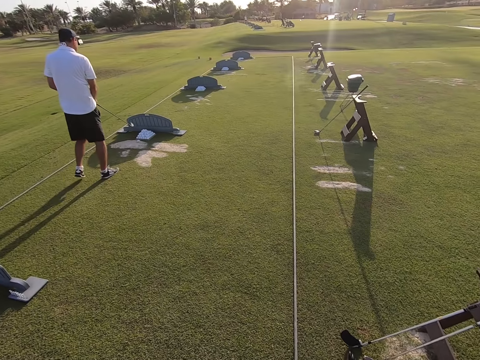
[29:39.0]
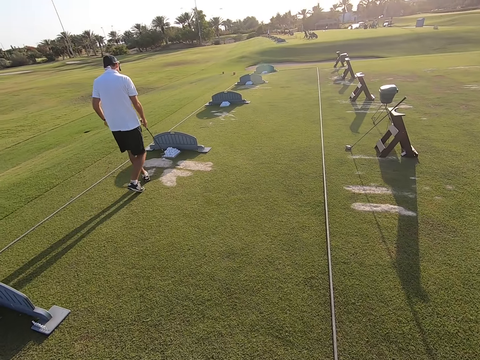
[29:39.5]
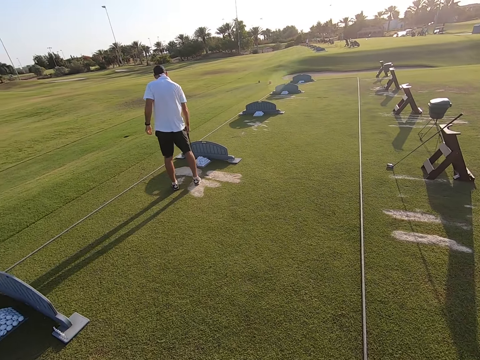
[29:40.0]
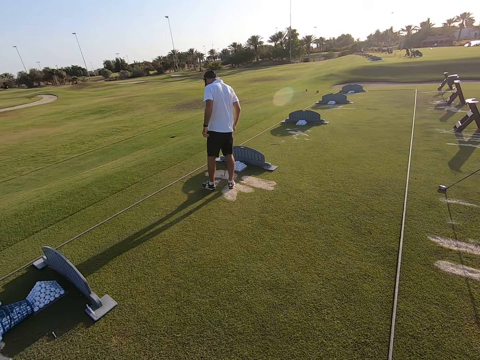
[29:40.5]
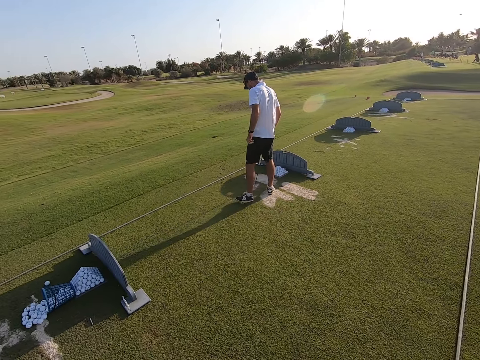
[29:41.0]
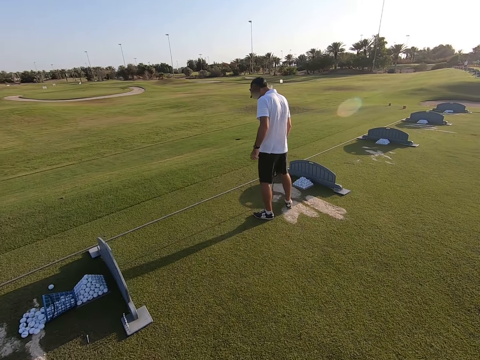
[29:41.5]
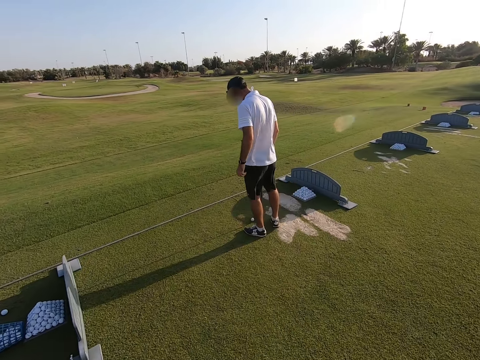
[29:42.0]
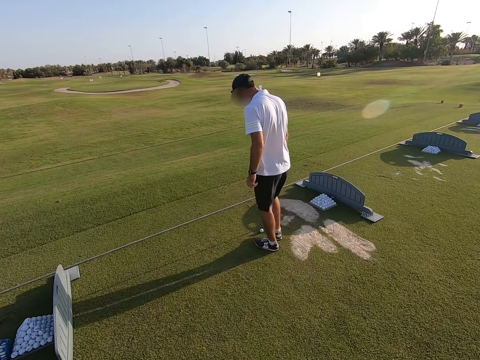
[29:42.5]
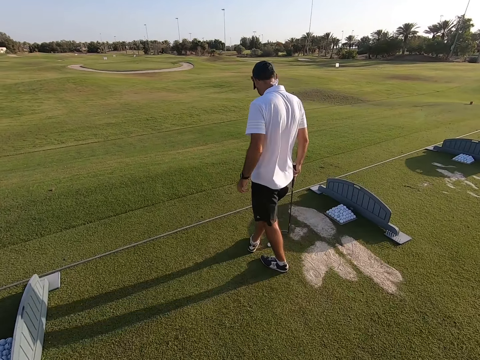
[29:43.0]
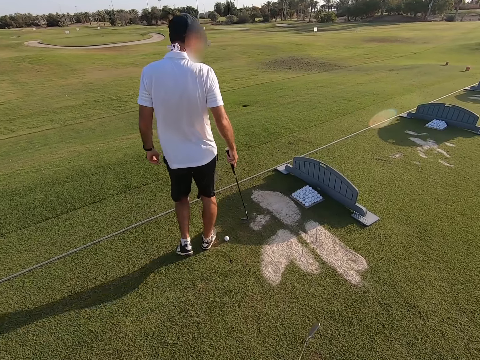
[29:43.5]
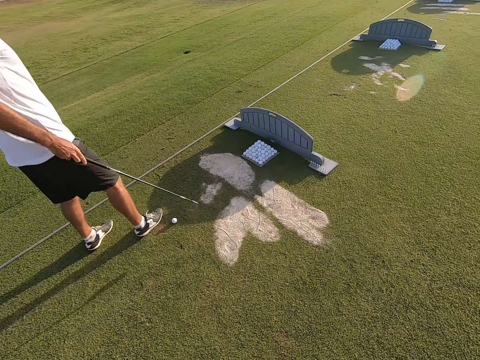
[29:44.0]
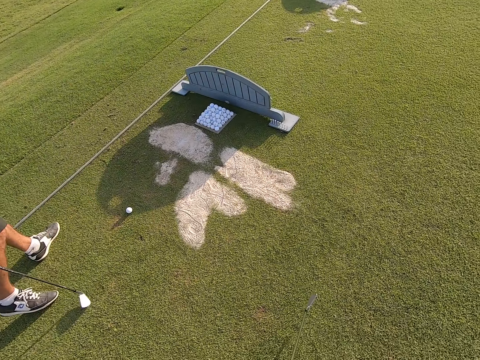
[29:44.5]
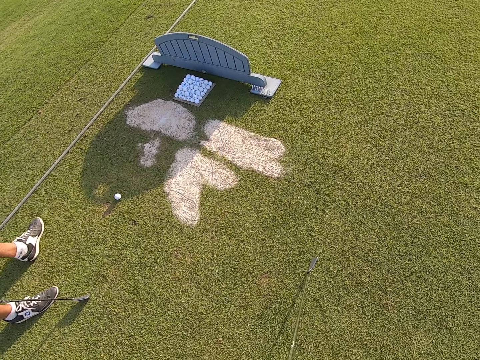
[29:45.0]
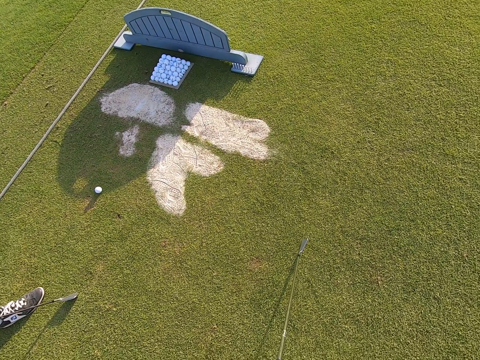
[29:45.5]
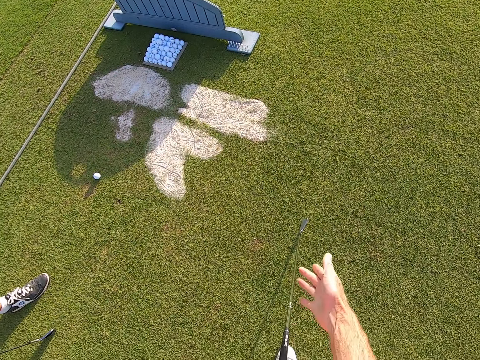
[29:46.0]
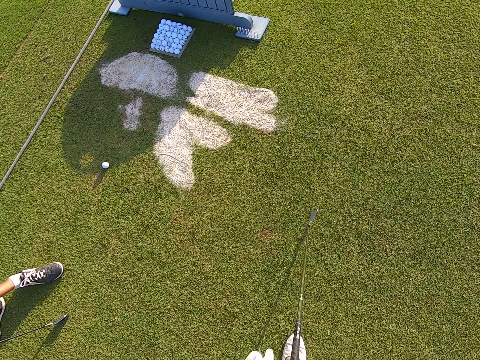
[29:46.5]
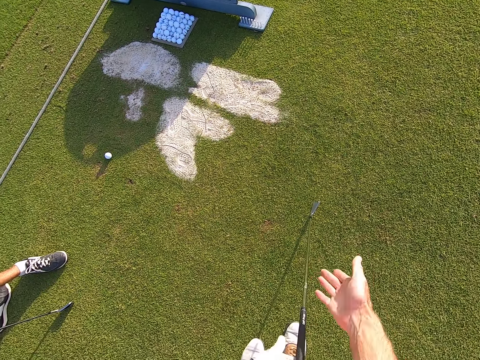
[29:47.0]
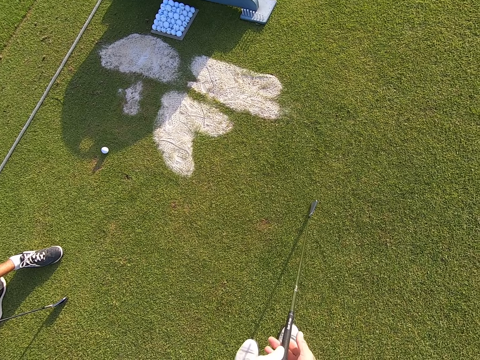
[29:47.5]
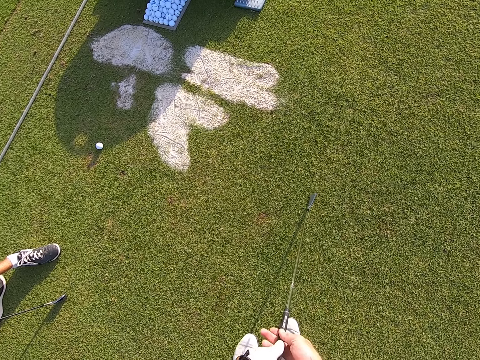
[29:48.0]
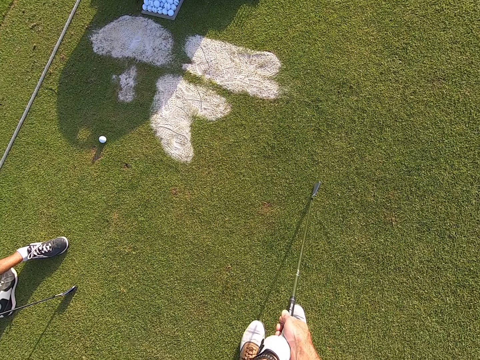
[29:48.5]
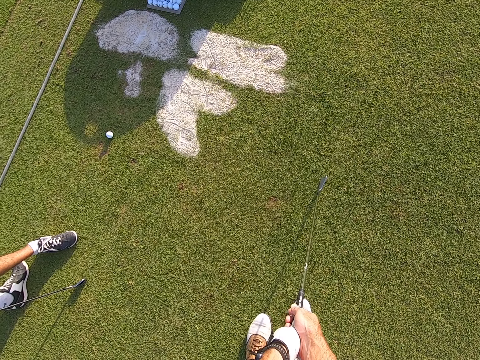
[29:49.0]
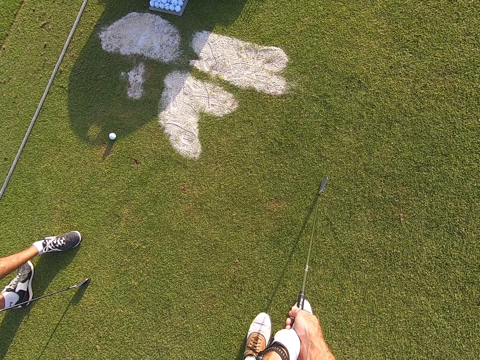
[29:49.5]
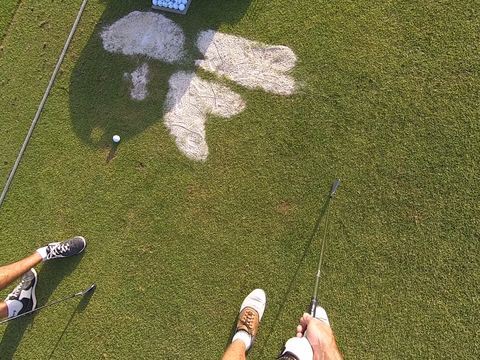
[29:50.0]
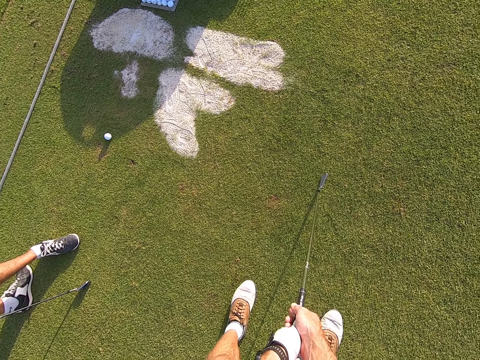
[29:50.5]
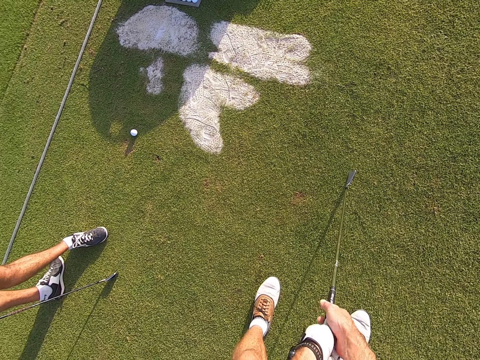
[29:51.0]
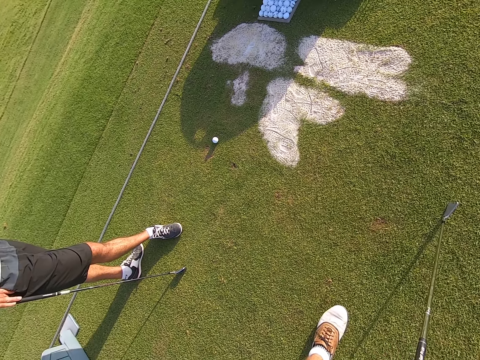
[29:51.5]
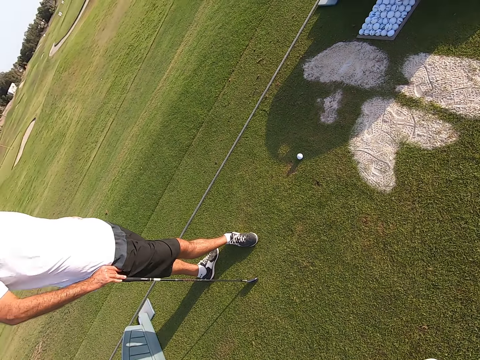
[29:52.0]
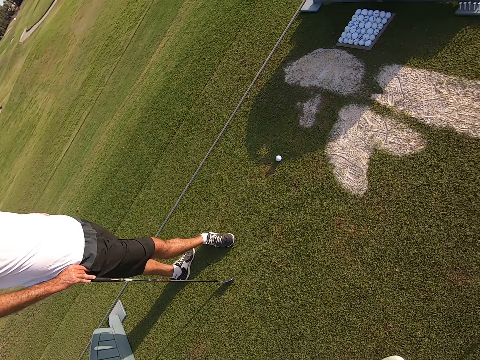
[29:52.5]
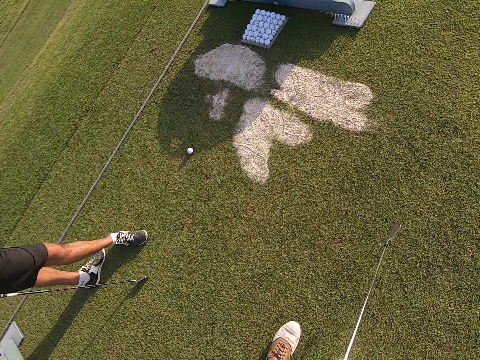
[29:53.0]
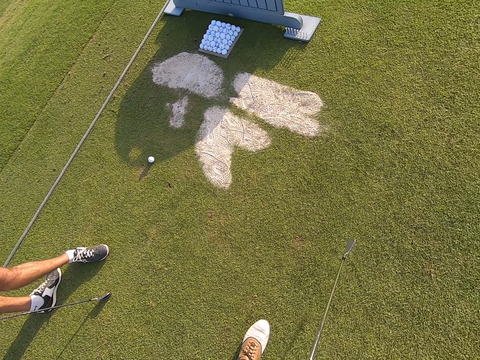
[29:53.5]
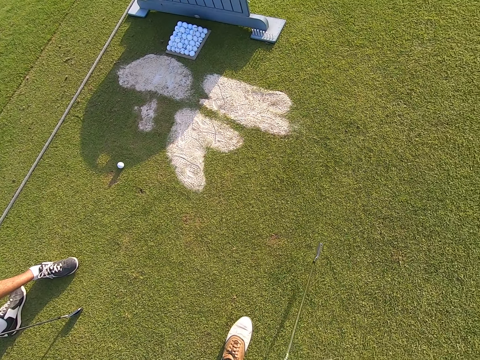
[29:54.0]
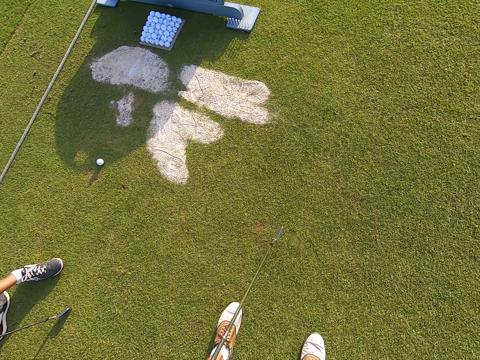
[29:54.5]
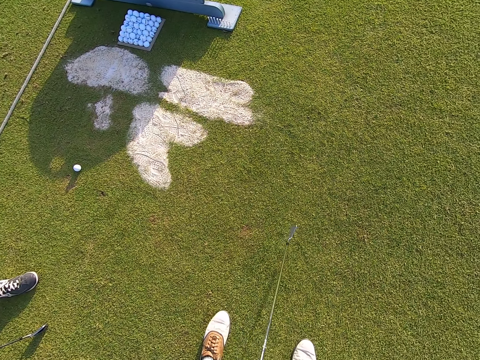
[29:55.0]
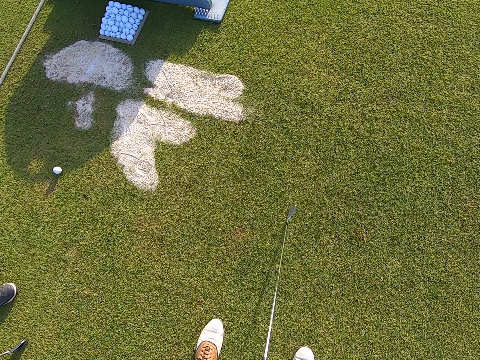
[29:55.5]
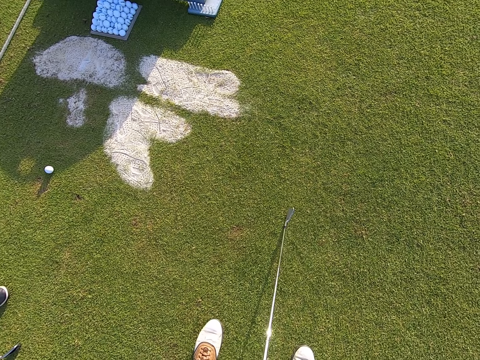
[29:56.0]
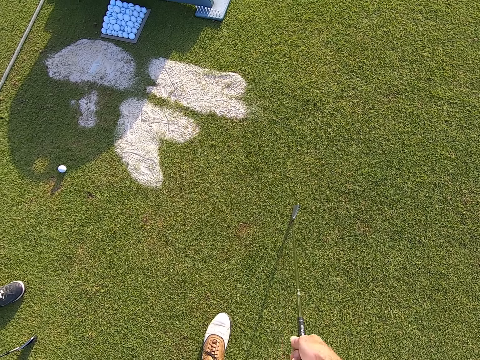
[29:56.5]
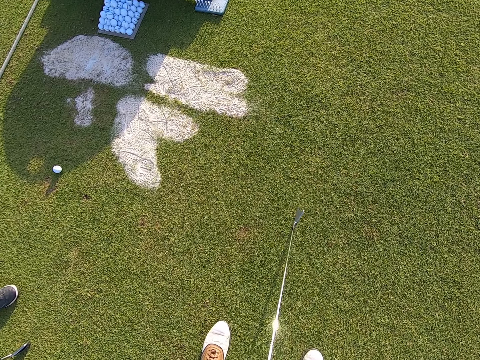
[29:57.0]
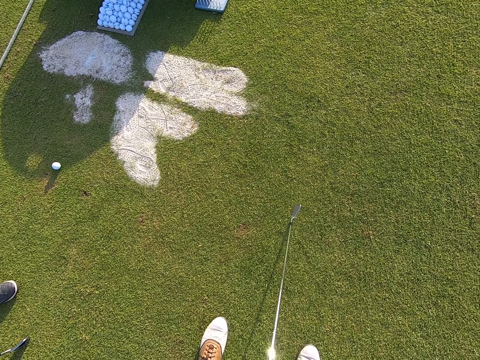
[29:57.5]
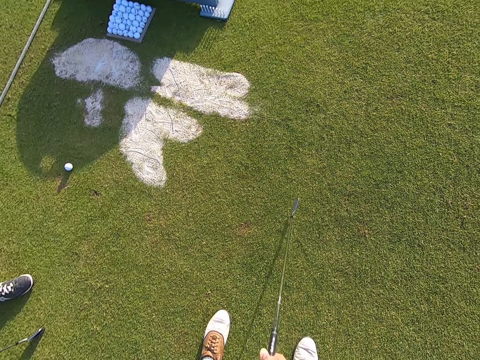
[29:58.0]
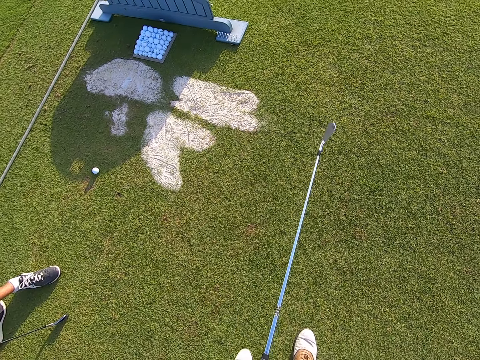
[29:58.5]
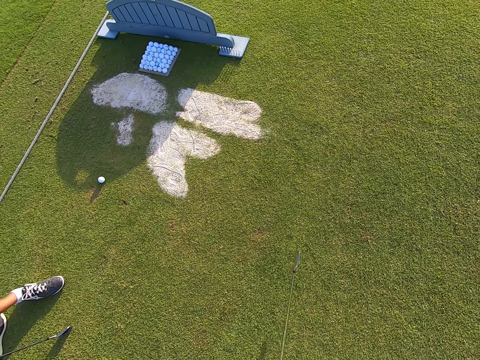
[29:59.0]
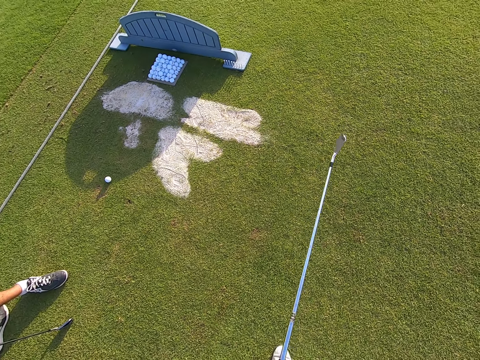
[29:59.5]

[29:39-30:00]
The camera wearer stares around the golf field. A person walks around. The person picks up a golf ball with a golf stick on the ground. The camera wearer explains to the person. They move the legs.

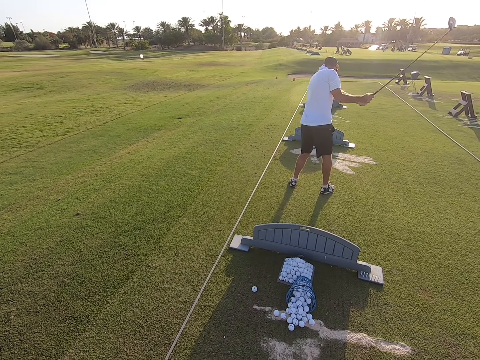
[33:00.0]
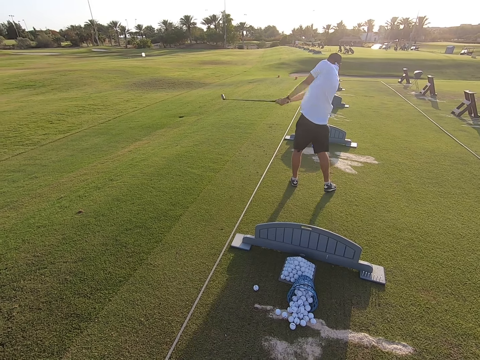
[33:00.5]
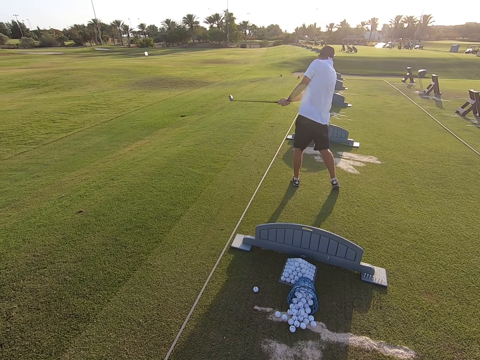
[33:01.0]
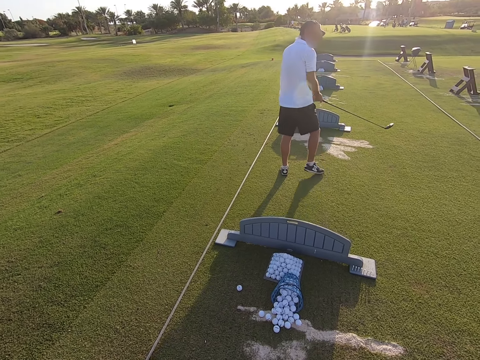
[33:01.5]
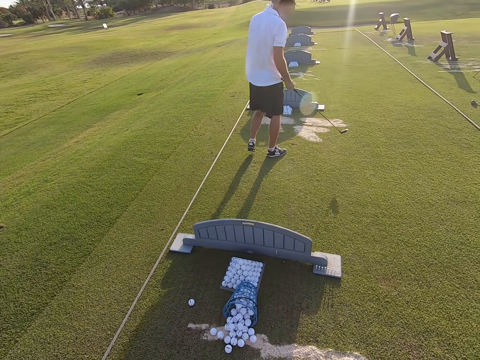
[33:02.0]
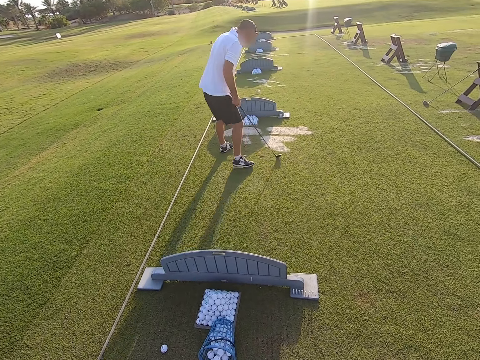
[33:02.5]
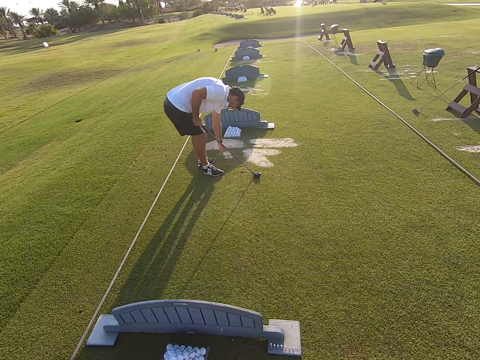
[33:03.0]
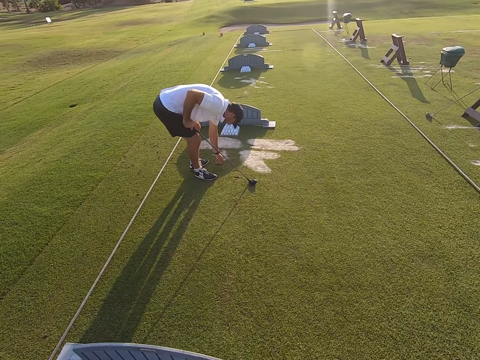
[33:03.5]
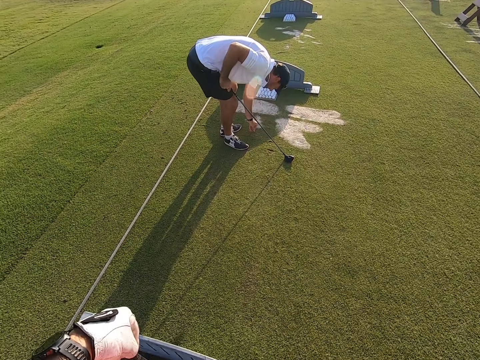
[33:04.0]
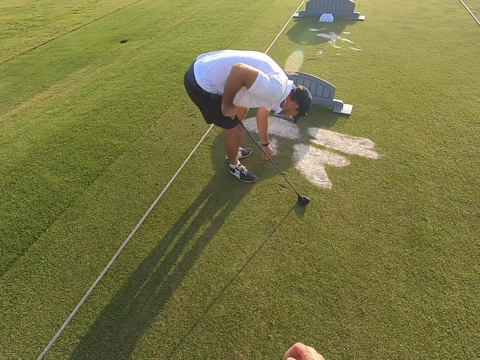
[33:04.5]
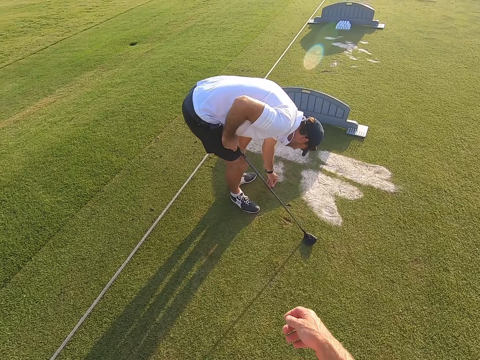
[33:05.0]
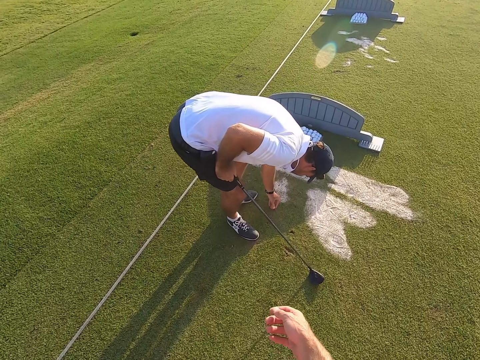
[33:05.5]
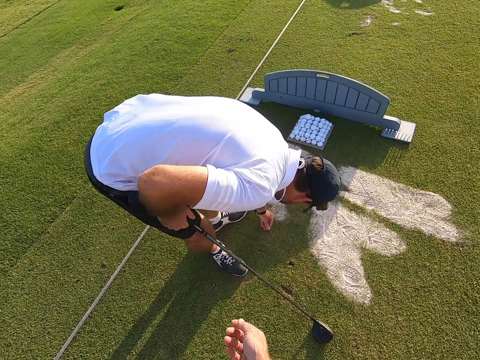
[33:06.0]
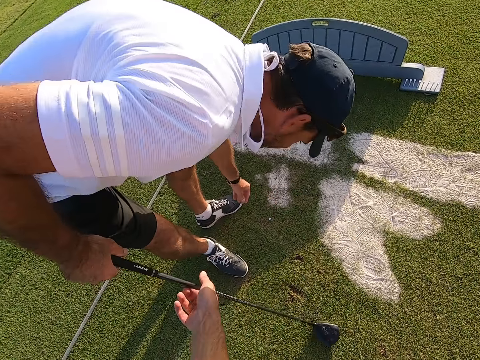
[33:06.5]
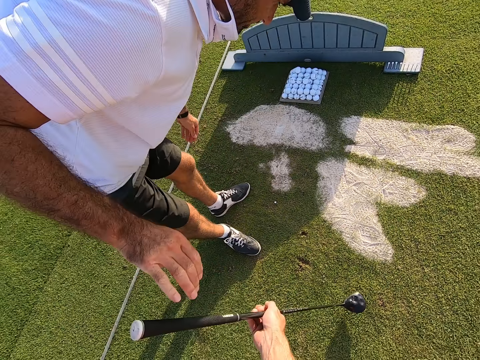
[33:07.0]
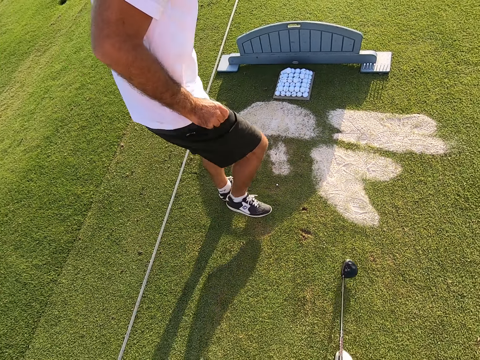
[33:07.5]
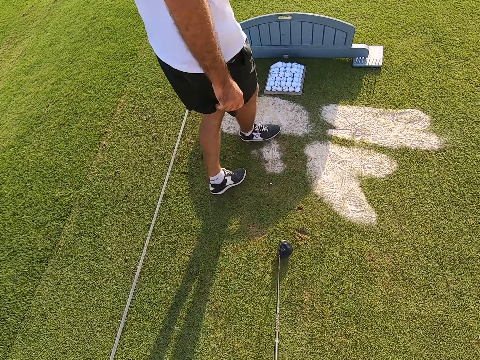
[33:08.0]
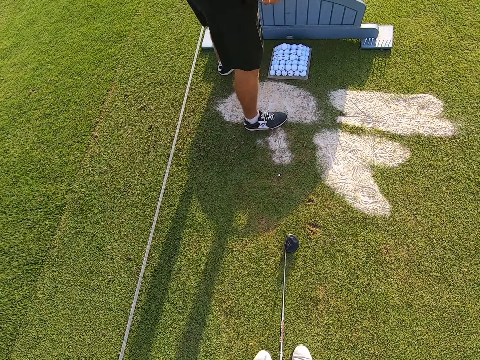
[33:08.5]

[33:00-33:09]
A person swings the body. The camera wearer walks around. The person moves a leg and picks up a metal pin on the ground. The camera wearer walks around. They pick up a golf stick from the person. The person walks around.
